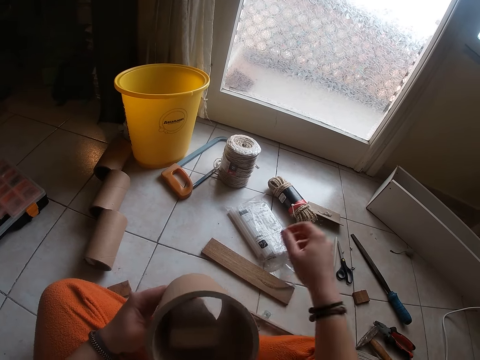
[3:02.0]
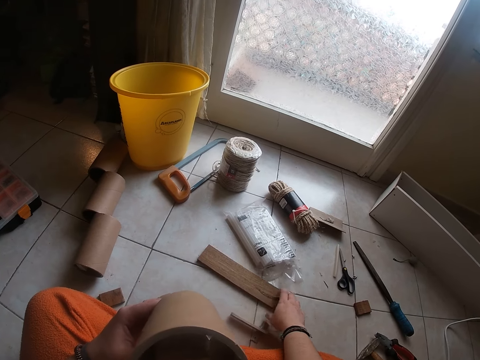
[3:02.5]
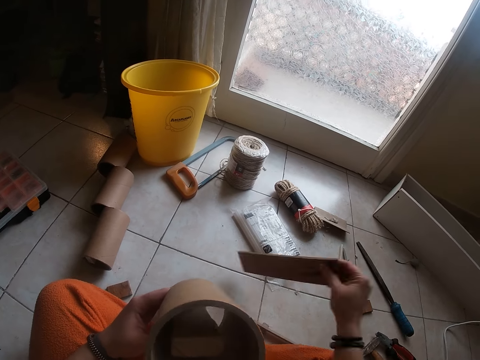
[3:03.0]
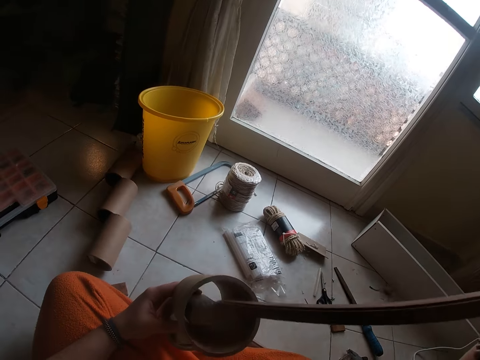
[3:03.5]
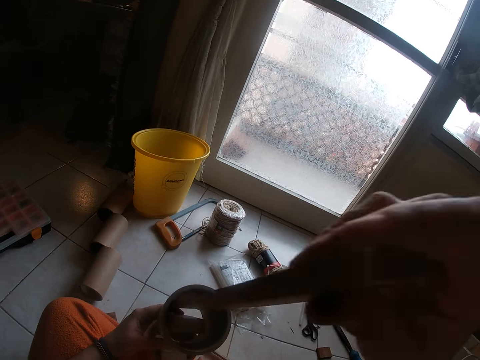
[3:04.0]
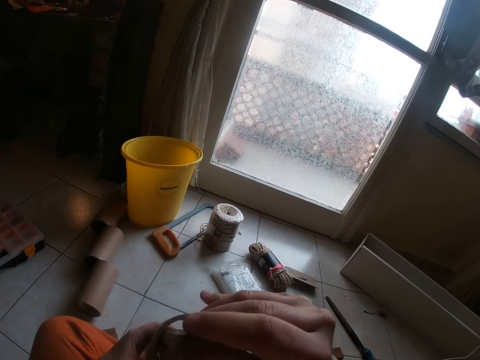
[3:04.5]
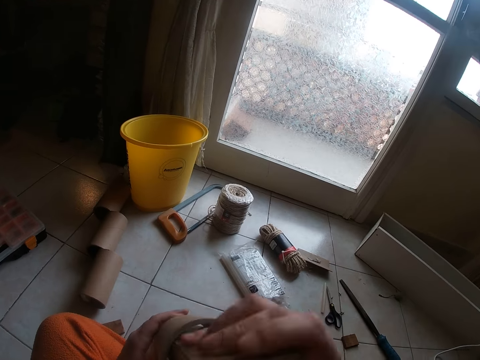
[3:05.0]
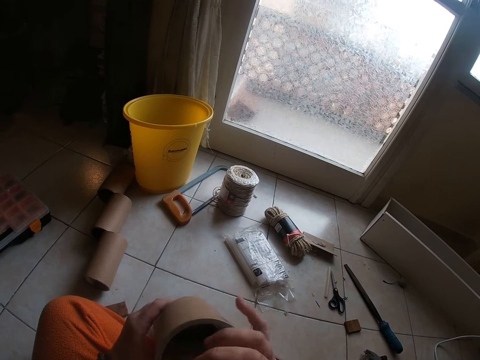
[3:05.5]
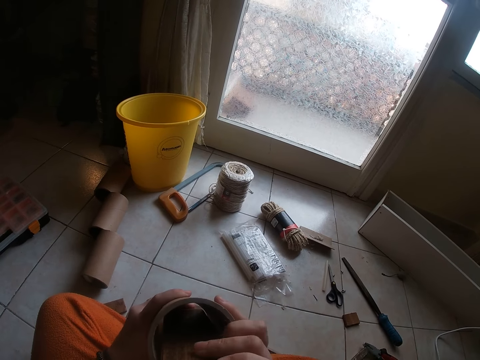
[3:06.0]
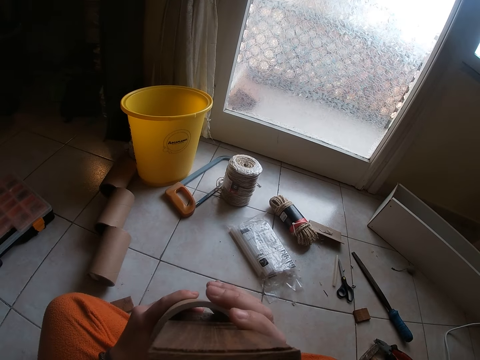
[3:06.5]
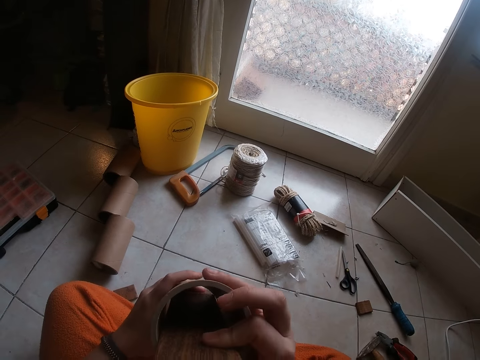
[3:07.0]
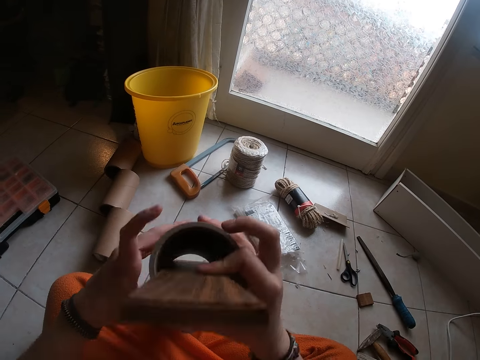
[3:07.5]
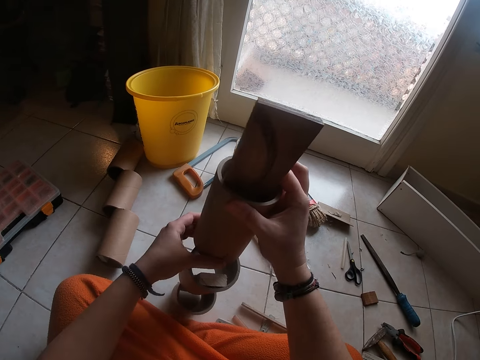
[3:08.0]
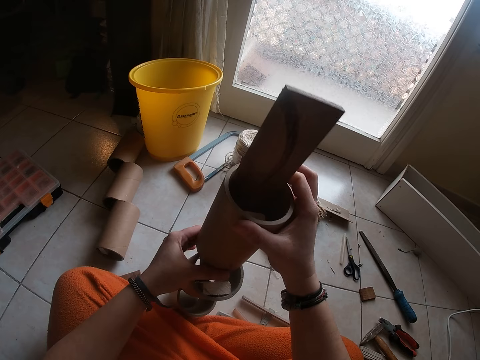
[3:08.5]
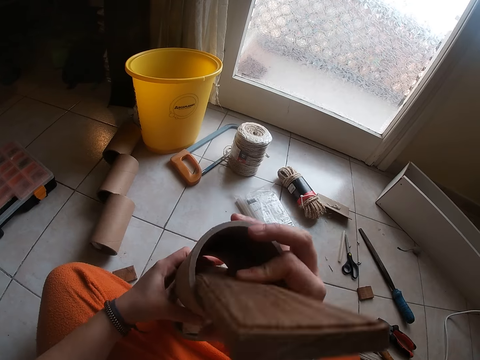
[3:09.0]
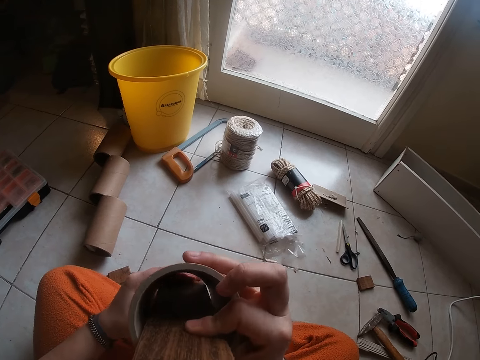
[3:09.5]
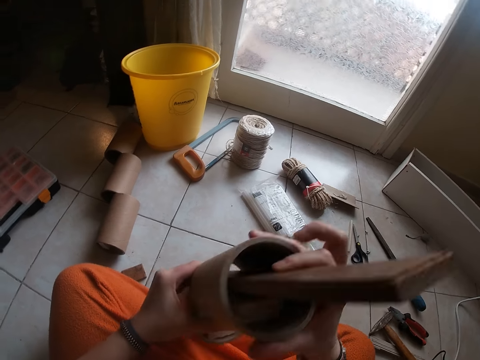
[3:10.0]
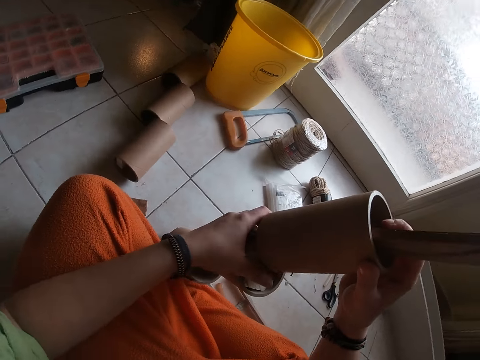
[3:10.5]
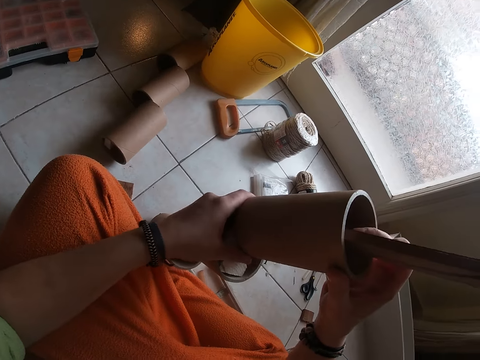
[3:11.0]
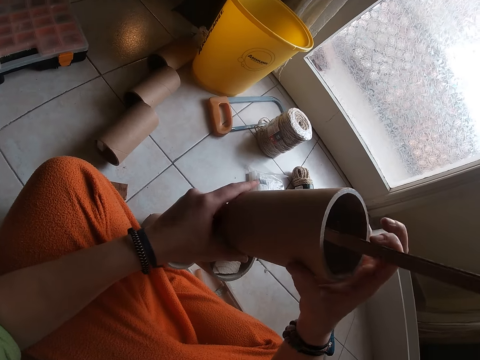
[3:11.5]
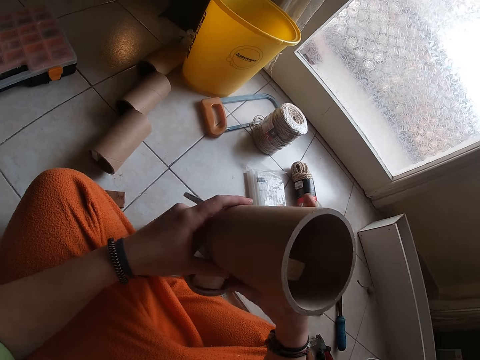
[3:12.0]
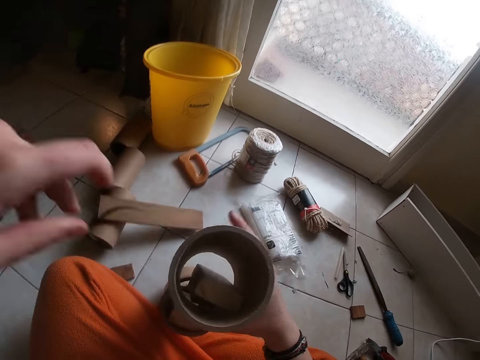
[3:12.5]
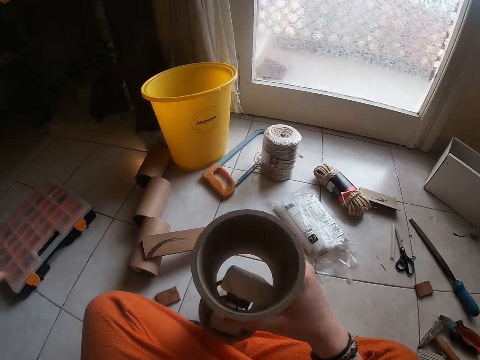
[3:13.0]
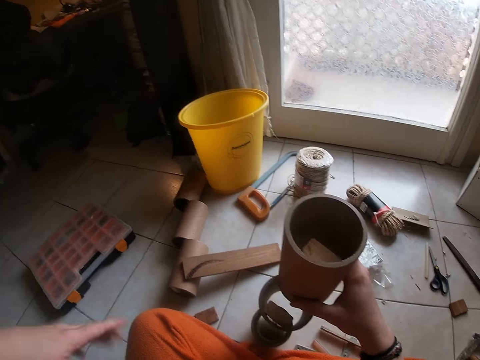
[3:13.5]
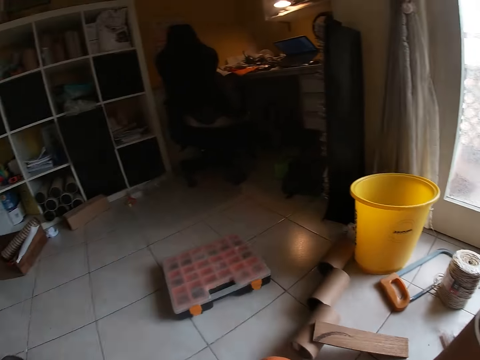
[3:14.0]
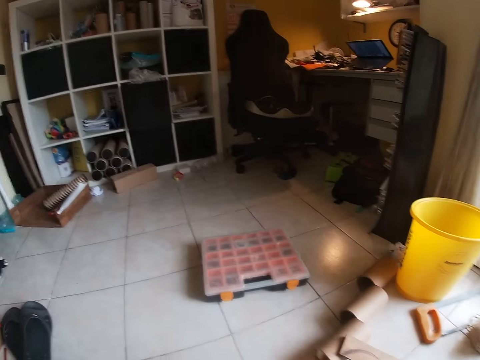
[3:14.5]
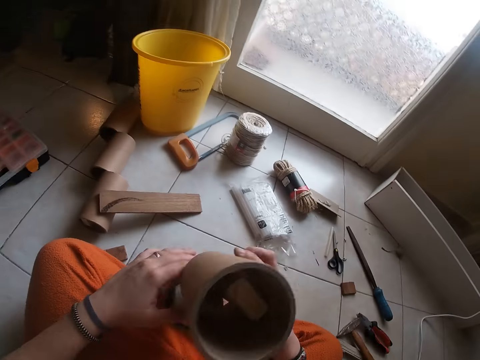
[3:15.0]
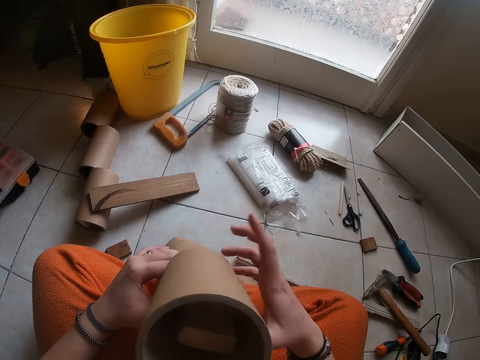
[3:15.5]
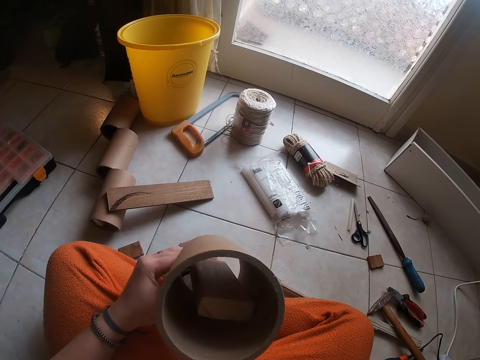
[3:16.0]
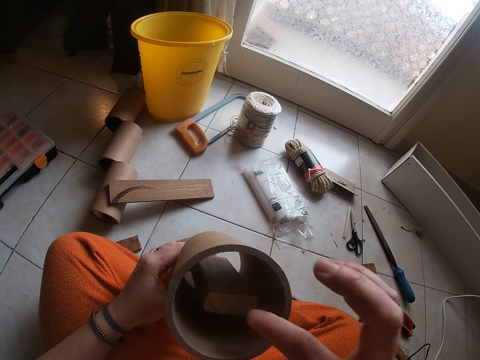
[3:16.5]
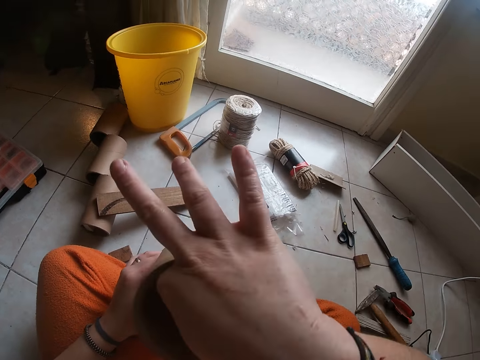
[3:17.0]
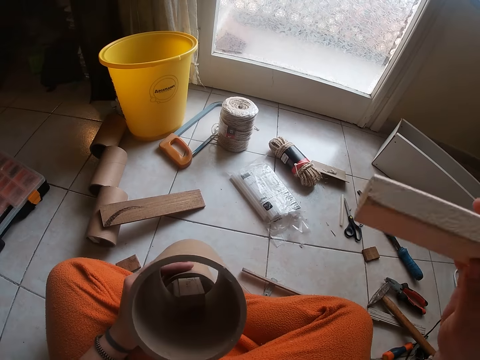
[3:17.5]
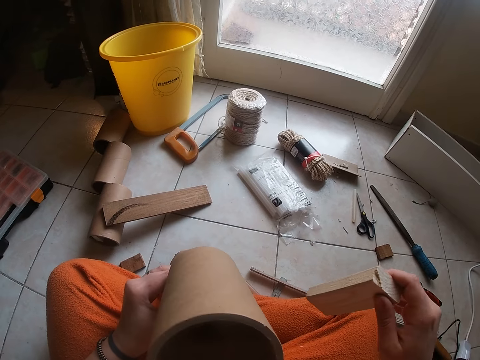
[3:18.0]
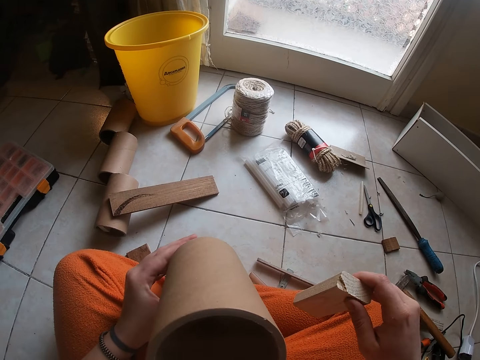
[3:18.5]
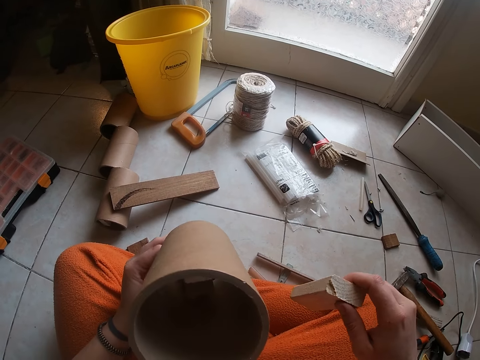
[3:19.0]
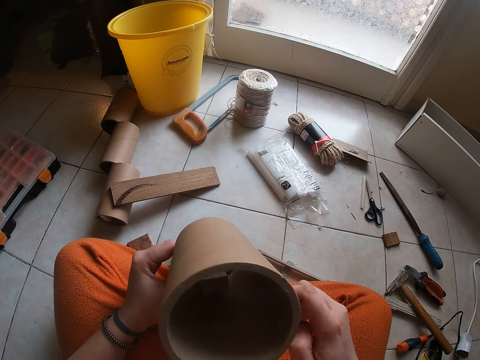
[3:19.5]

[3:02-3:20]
The camera wearer picks the wood on the floor with his right hand. He puts the wood in the cardboard tubes with his right hand. He adjusts the cardboard tubes with both hands. He drops a piece of wood, touches something, looks around the house and checks something. He removes the wood from the cardboard tube with his right hand. He checks something.

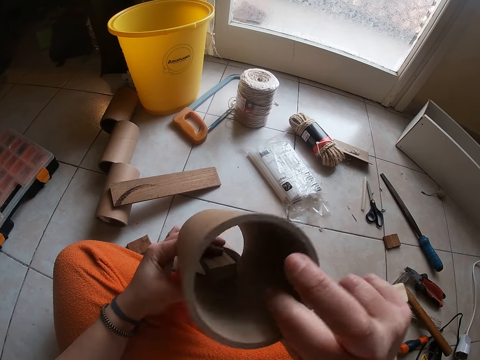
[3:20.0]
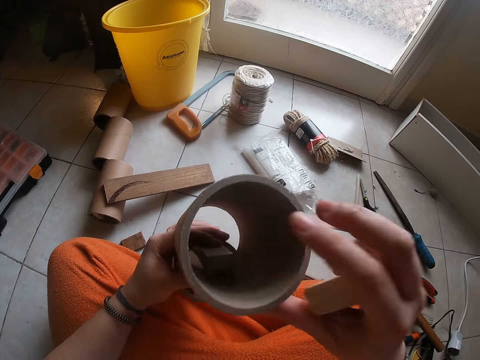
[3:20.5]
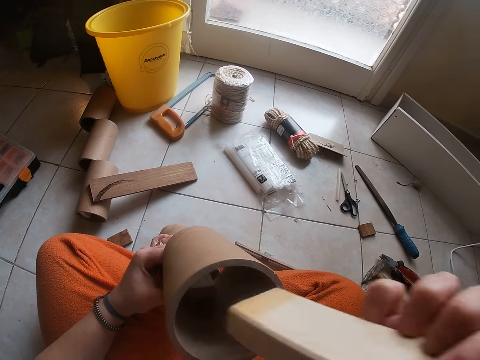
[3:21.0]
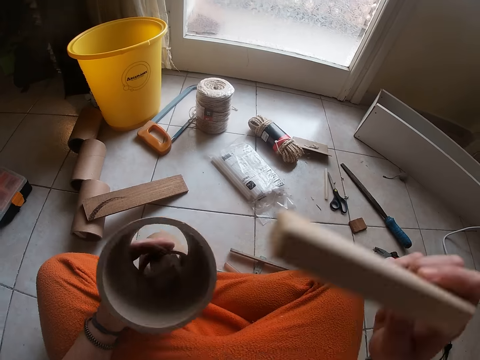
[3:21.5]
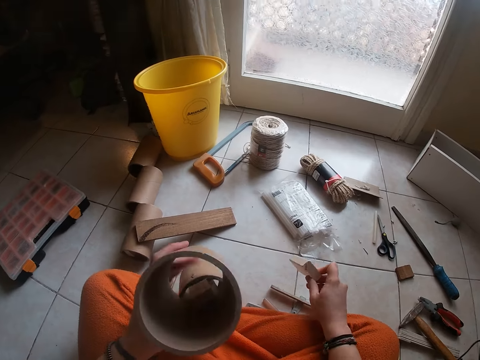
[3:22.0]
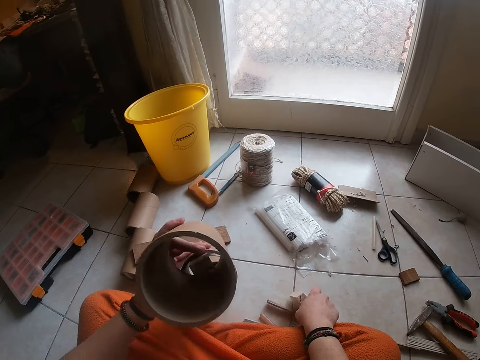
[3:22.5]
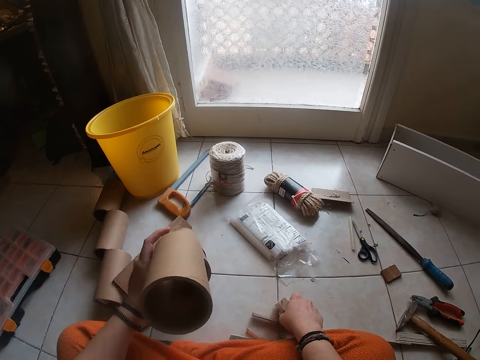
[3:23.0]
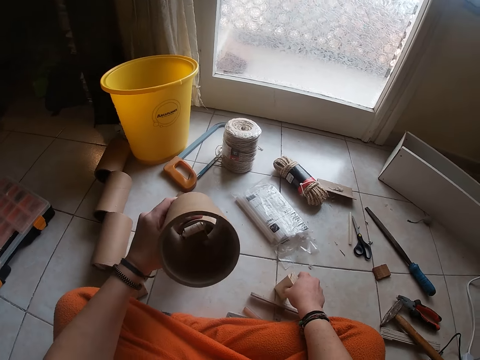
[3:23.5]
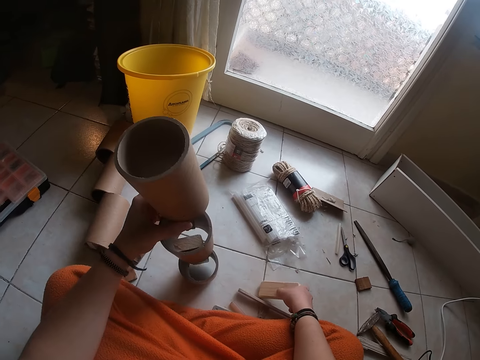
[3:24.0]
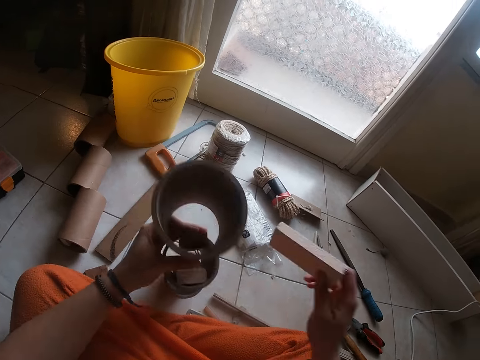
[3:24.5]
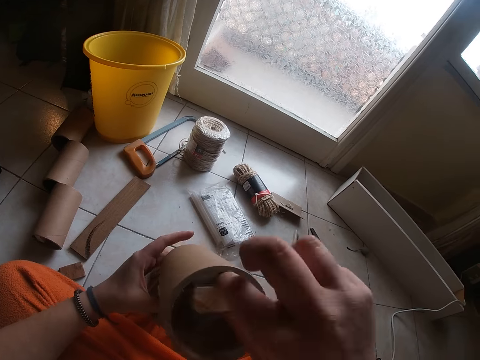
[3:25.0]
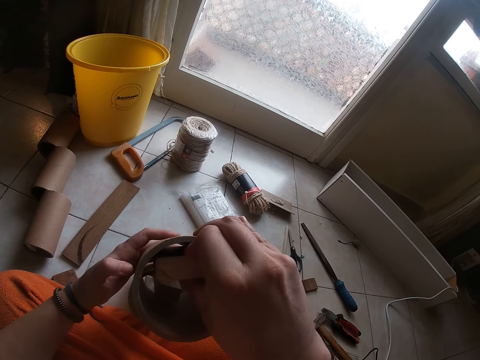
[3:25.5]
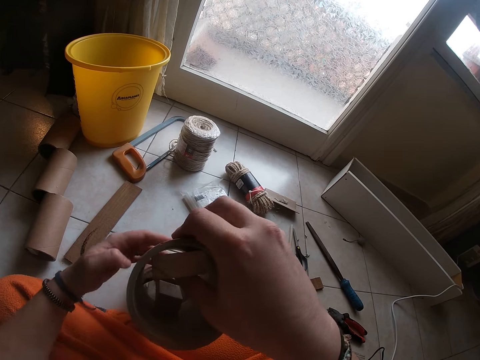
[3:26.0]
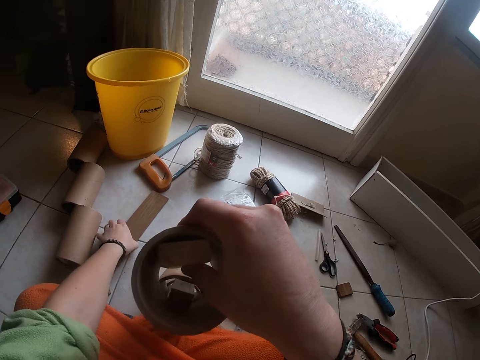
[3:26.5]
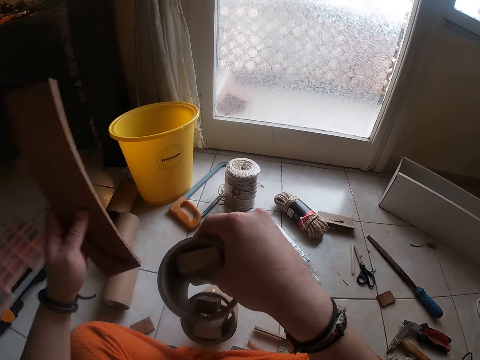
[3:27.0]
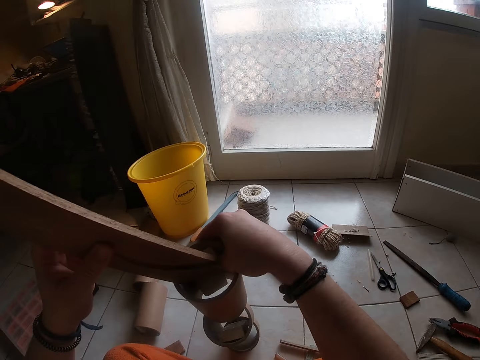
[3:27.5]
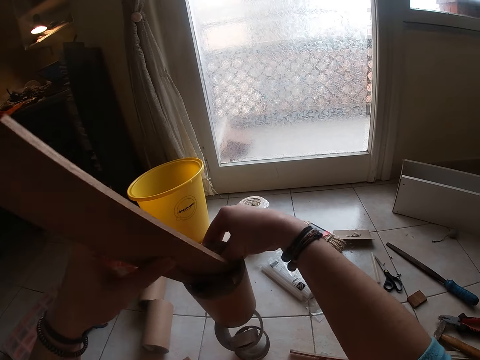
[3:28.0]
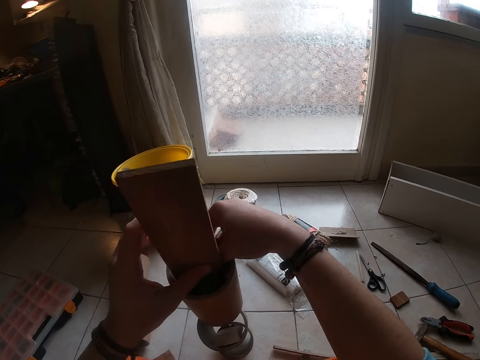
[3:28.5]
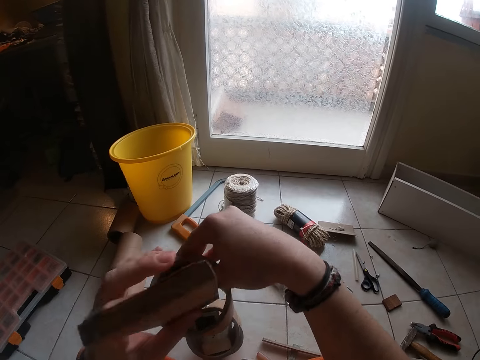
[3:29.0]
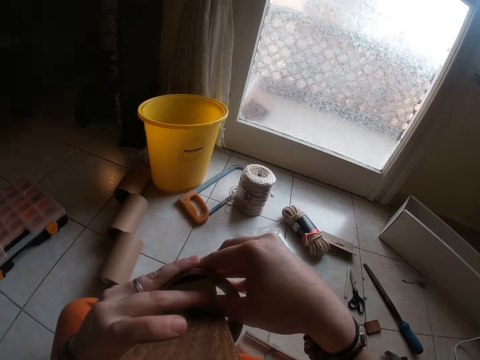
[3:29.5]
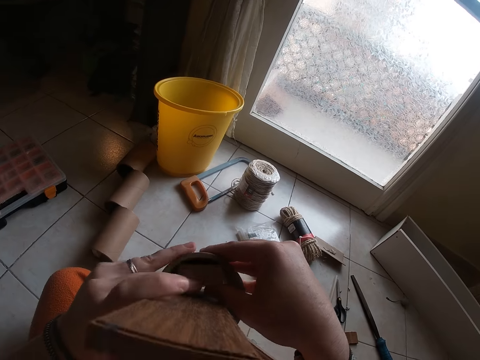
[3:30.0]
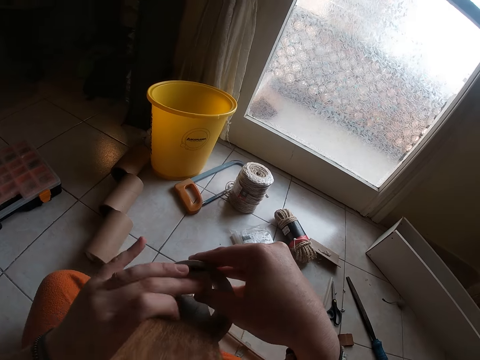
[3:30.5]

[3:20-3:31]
The camera wearer puts the wood in the cardboard tubes with his right hand. He holds the wood on the floor with his right hand. He puts the wood in the cardboard tubes with his right hand. He holds the cardboard tubes with his right hand. He picks the wood from the floor with his left hand. He puts the wood in the cardboard tubes with his left hand.
